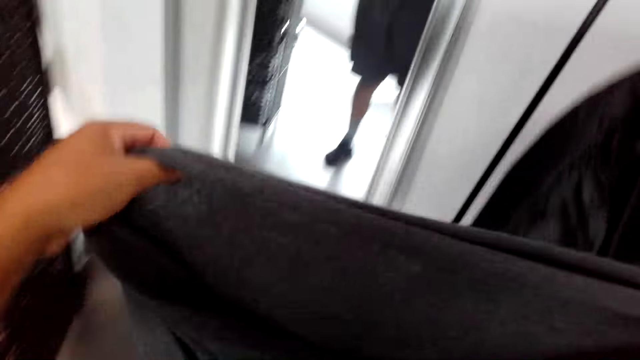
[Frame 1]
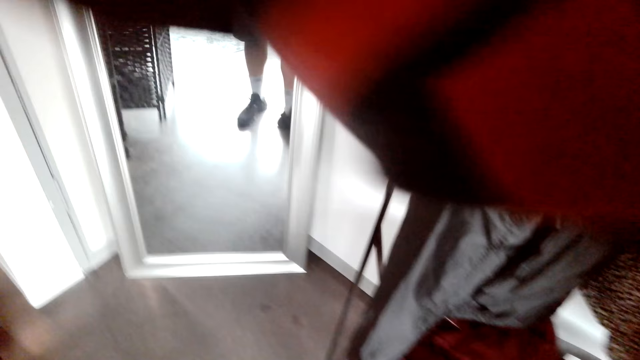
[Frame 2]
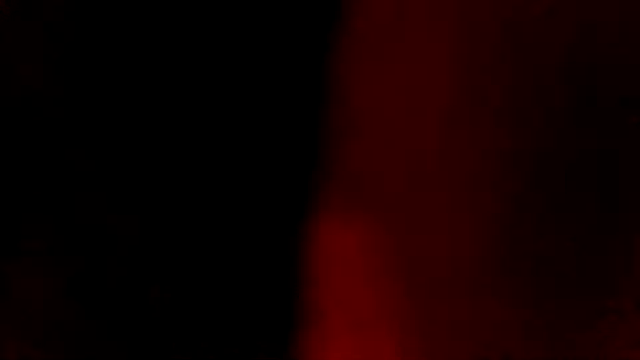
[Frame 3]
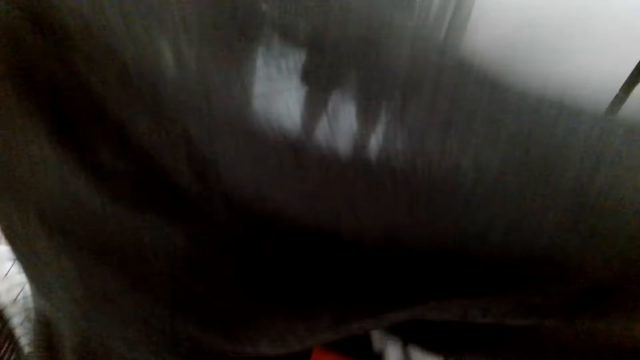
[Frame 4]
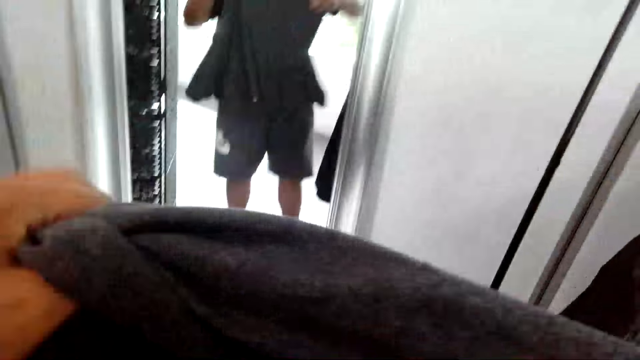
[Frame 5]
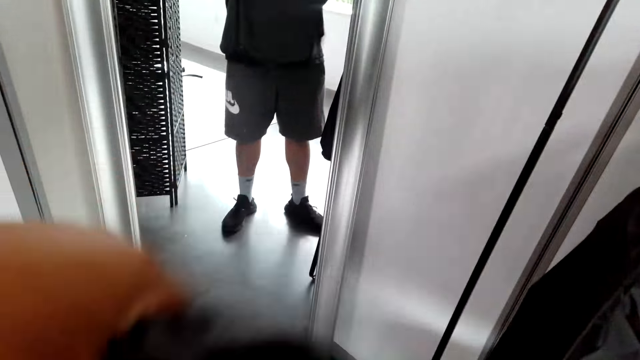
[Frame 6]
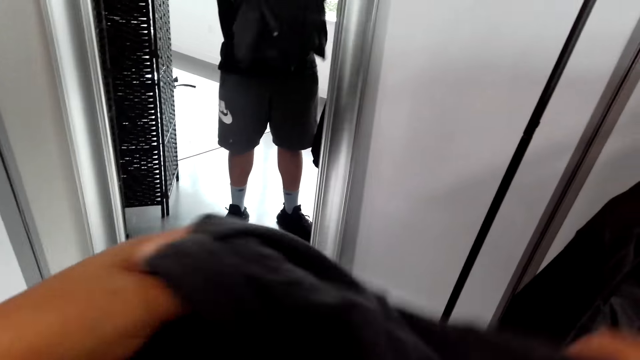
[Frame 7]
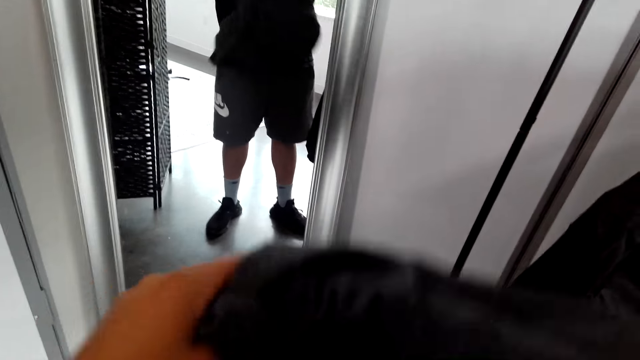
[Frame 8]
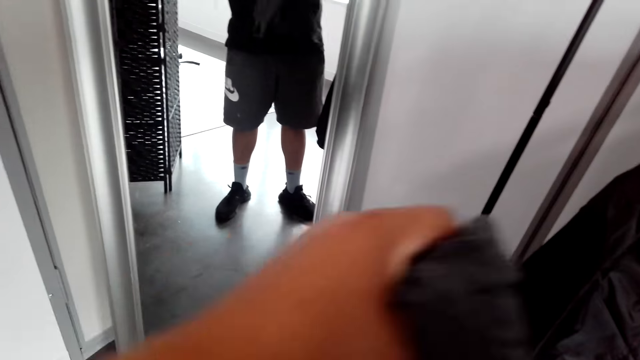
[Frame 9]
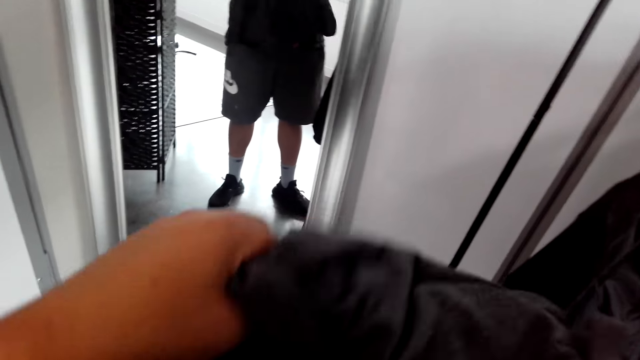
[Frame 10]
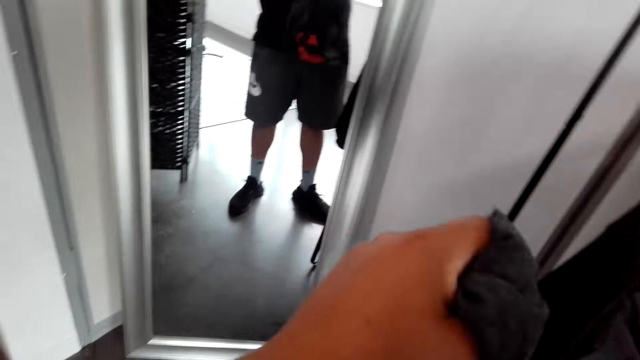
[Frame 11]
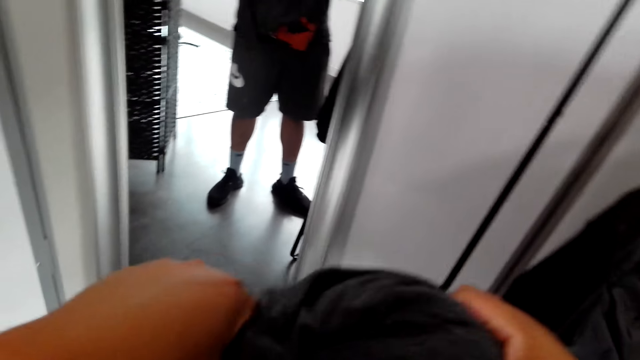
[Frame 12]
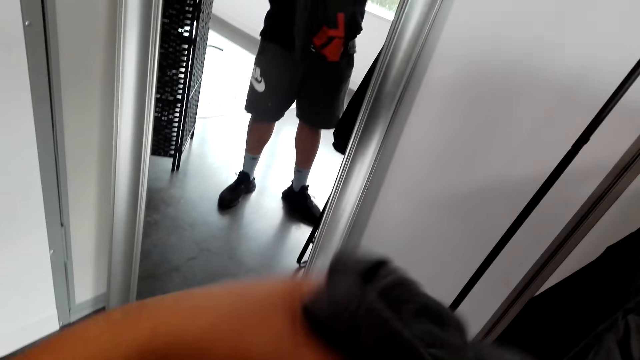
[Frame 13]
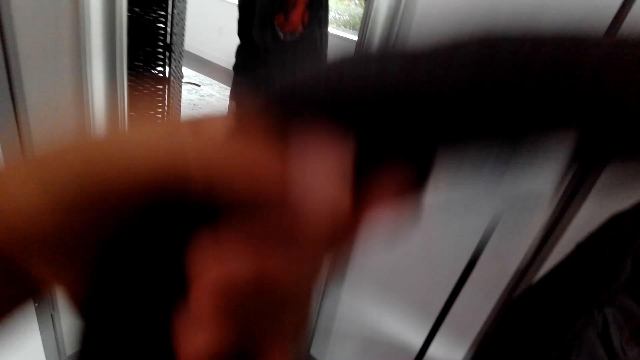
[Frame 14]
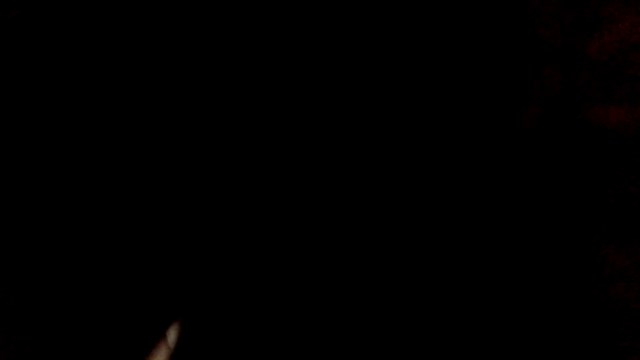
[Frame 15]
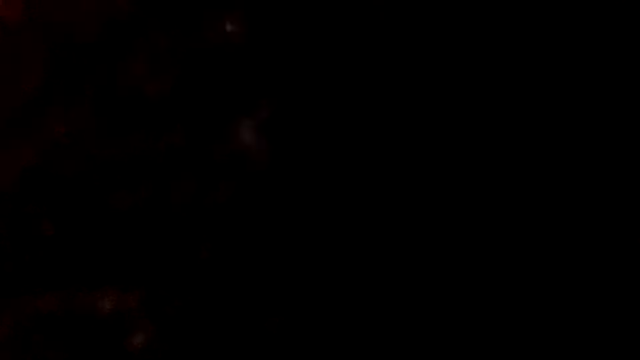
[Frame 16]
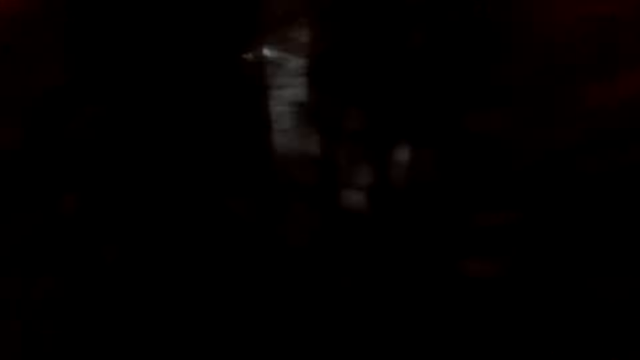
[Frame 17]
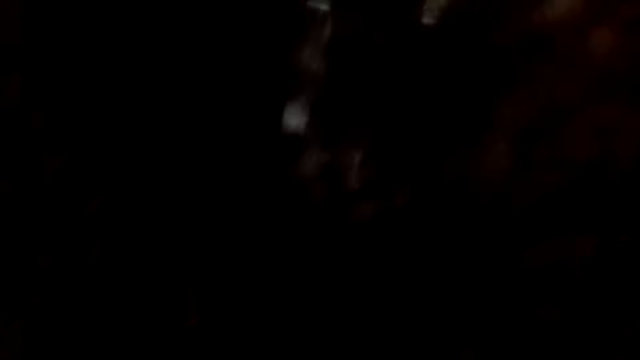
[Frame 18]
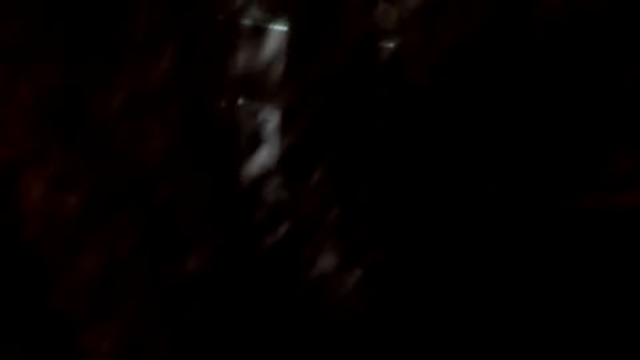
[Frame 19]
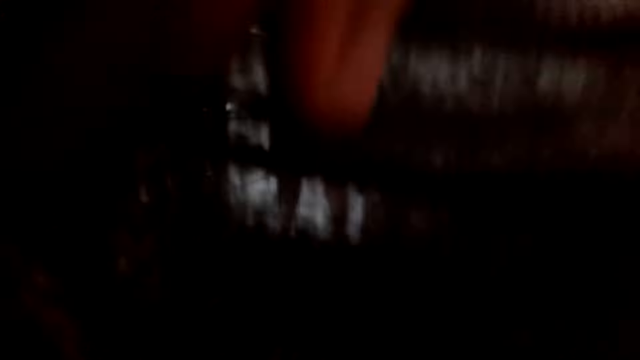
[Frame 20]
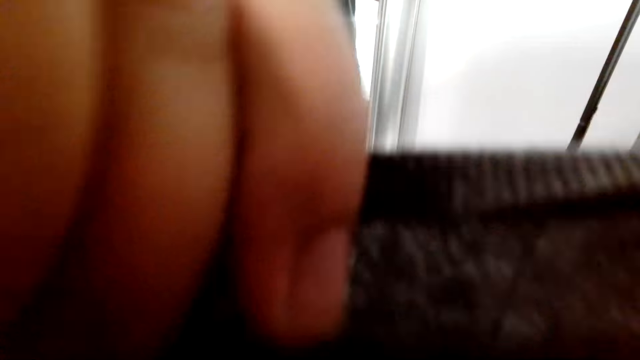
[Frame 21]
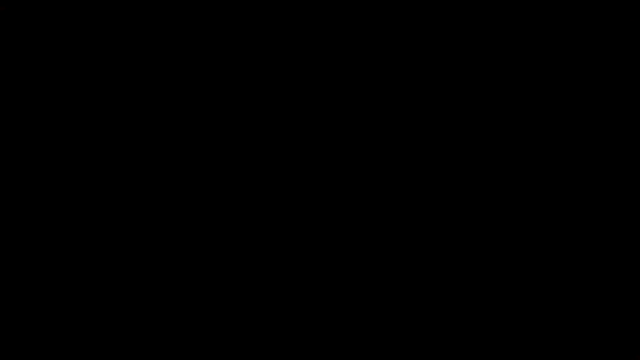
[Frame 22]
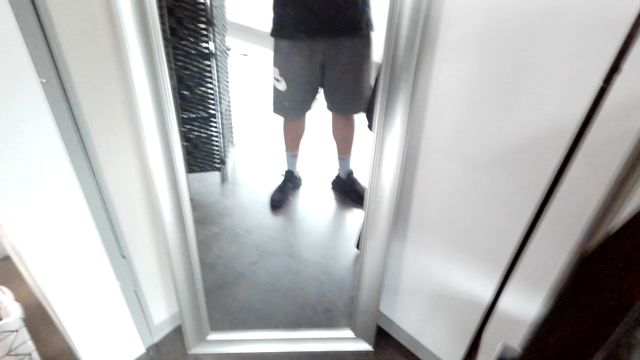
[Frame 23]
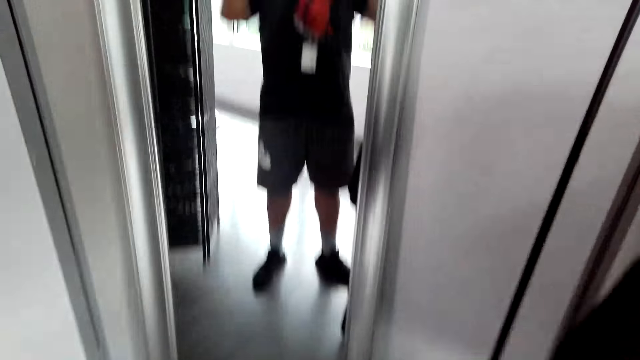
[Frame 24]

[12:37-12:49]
The camera wearer puts on the t-shirt. They fold the t-shirt with both hands. They put on the t-shirt.

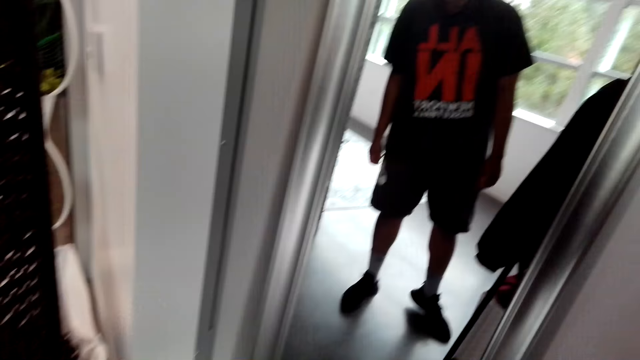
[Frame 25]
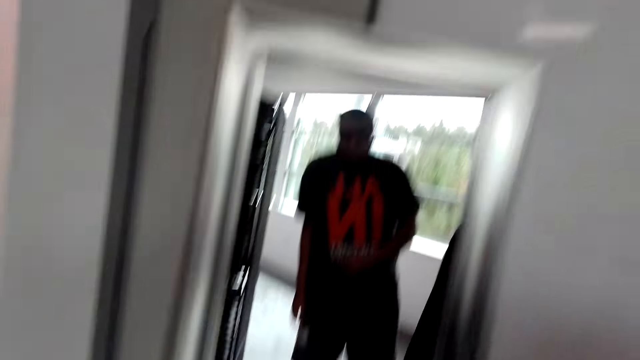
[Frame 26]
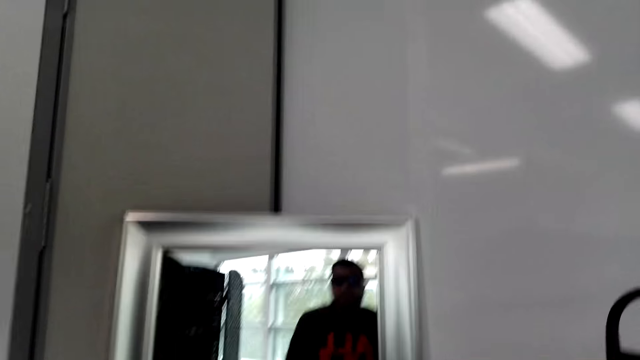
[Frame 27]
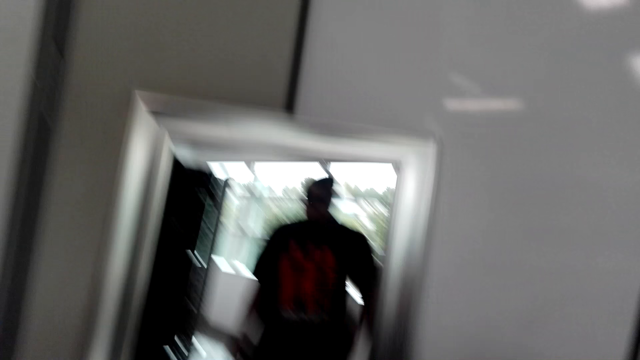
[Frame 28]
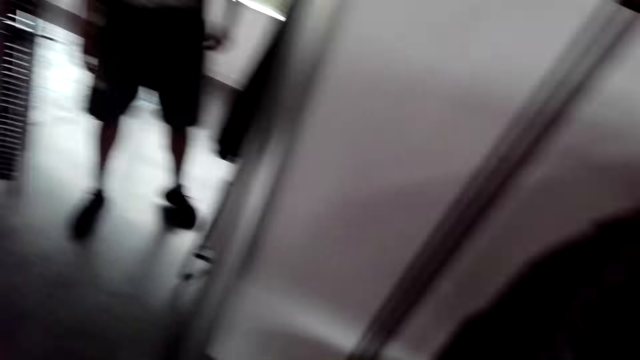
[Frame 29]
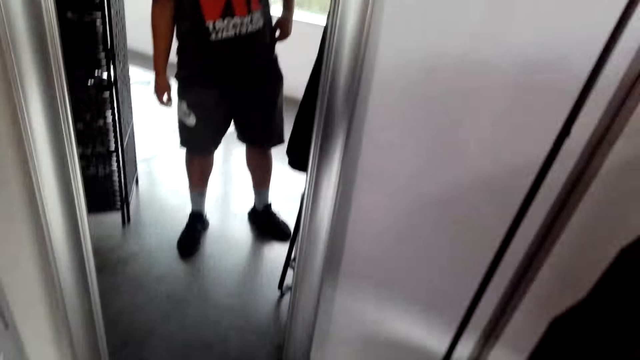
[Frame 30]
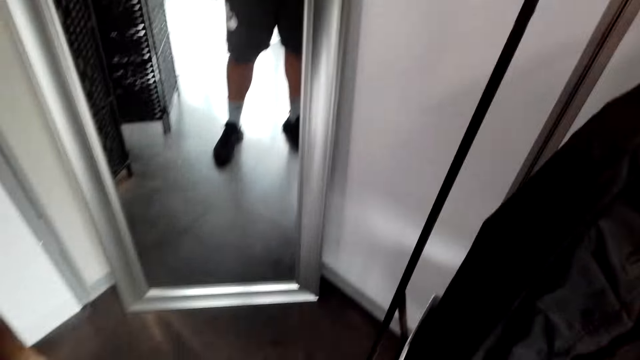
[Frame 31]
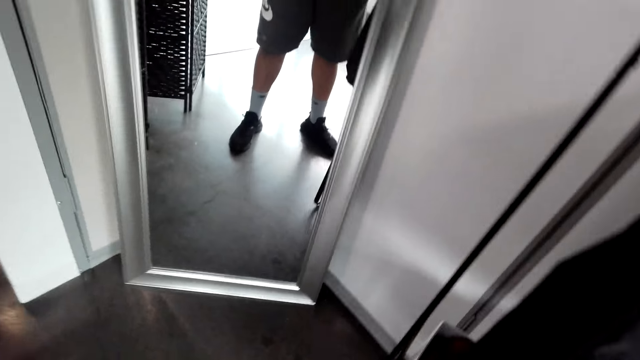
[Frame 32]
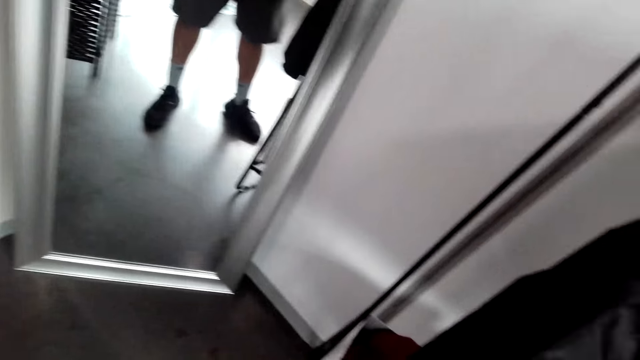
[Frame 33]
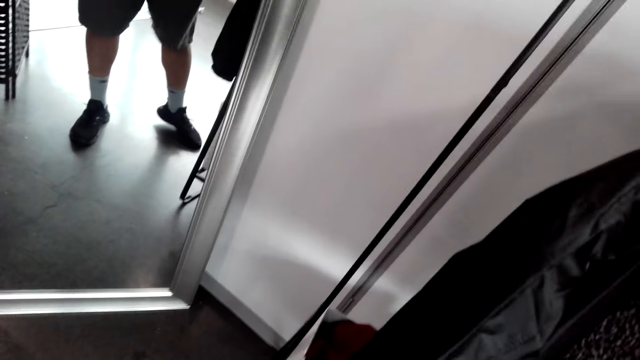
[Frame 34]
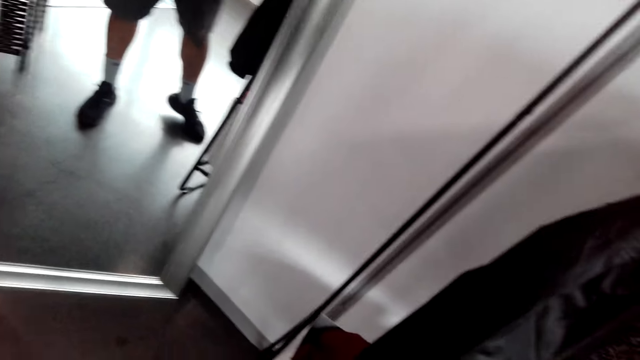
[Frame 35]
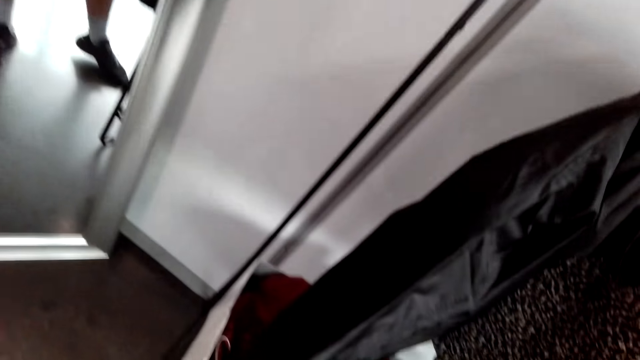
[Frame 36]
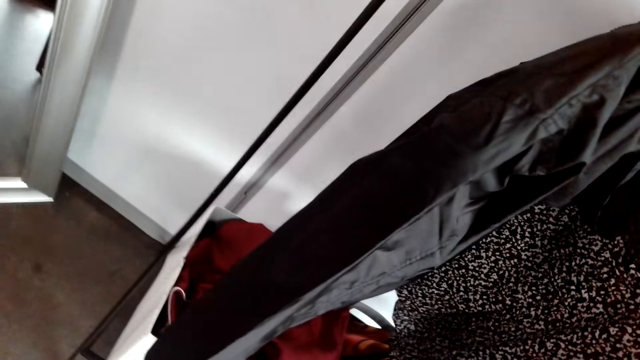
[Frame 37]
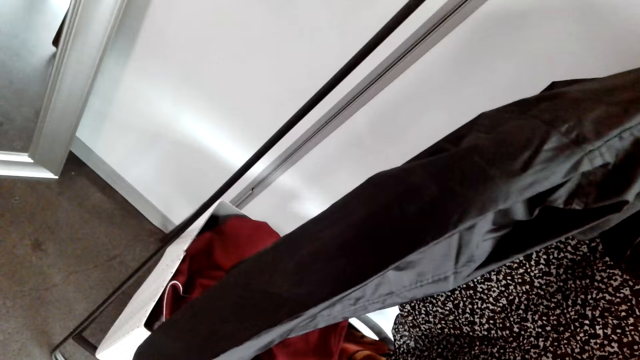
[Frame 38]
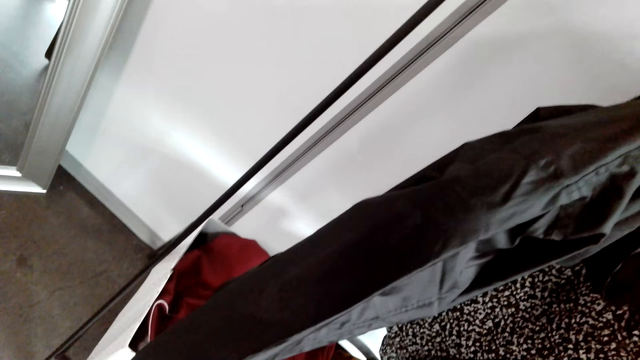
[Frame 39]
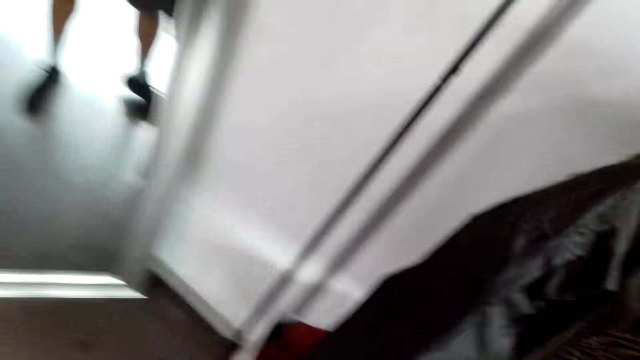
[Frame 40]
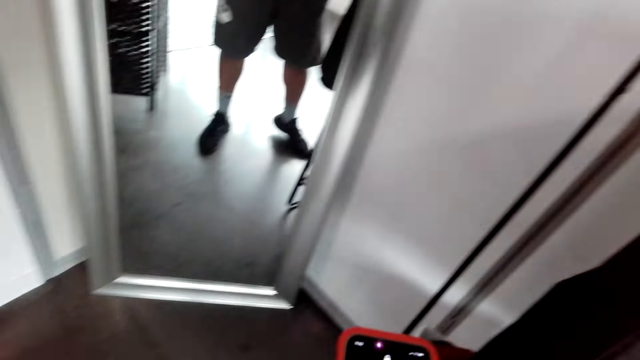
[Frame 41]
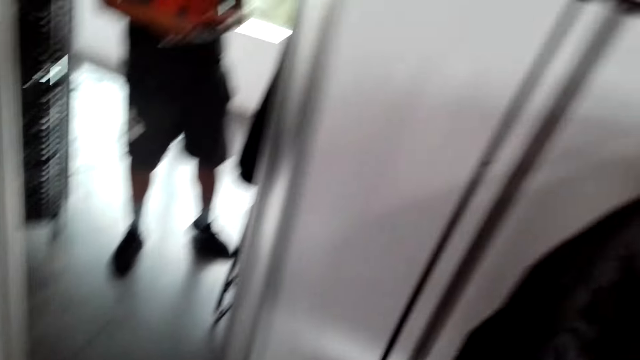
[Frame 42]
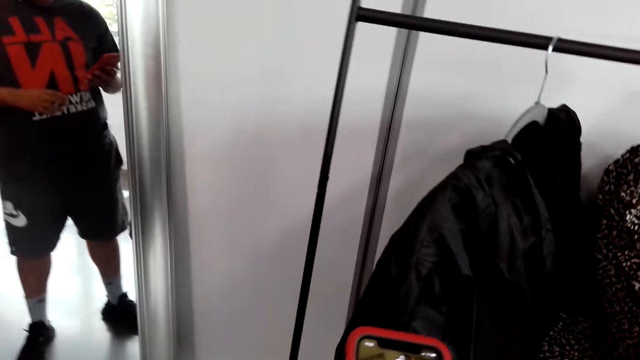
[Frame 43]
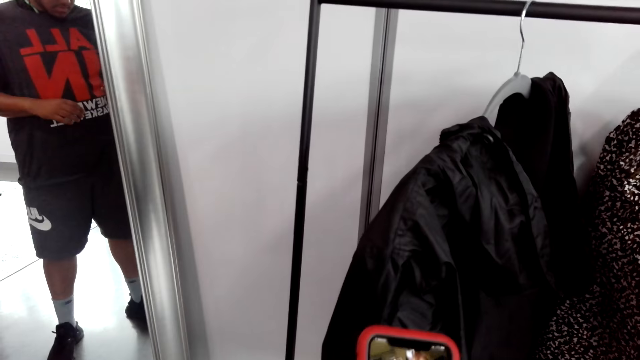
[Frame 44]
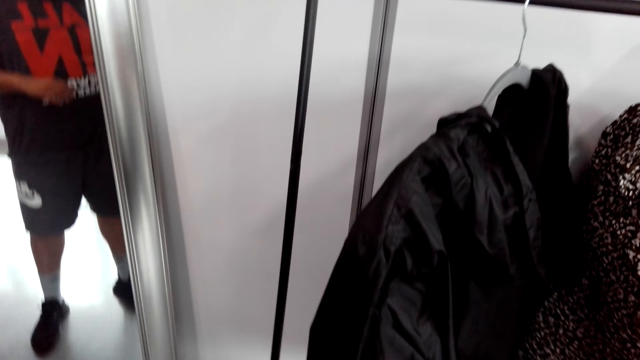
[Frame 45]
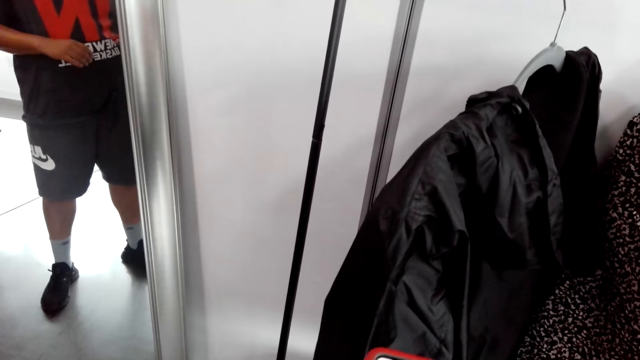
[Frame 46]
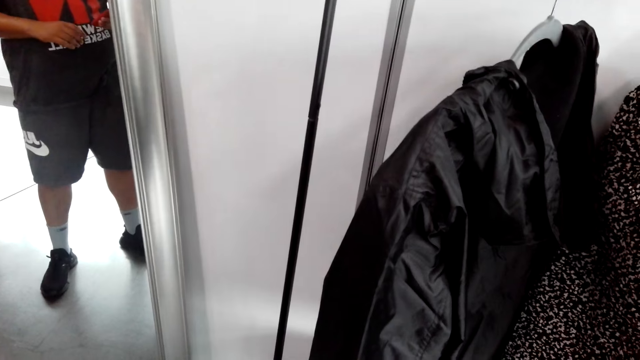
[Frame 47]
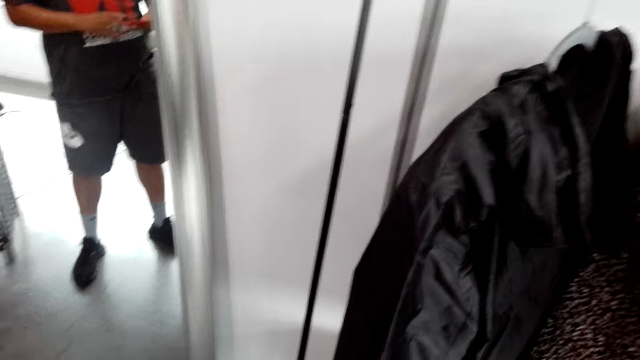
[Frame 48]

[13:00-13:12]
The camera wearer uses the wall mirror. They operate a phone.
